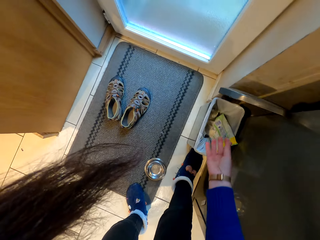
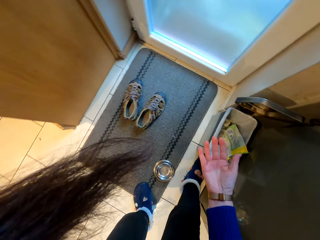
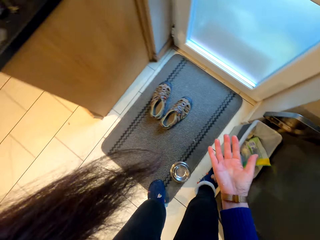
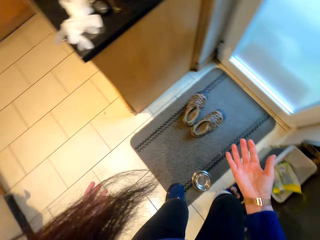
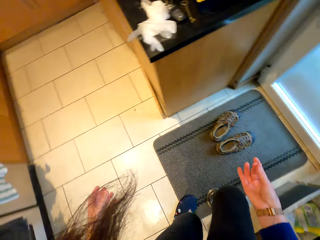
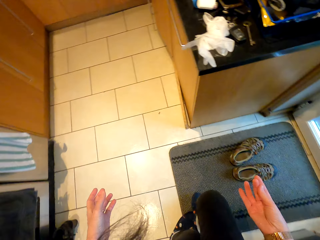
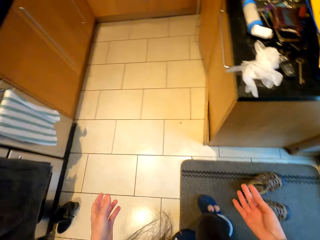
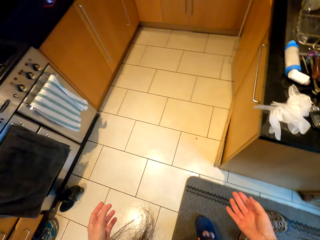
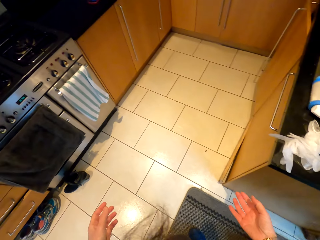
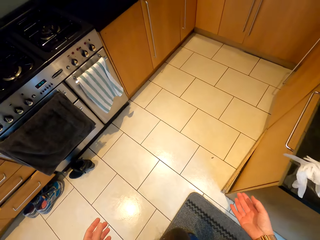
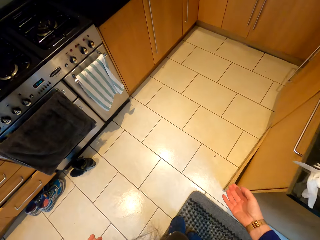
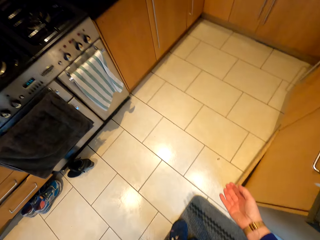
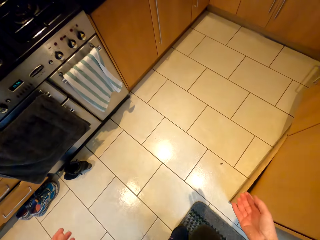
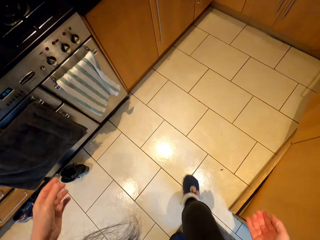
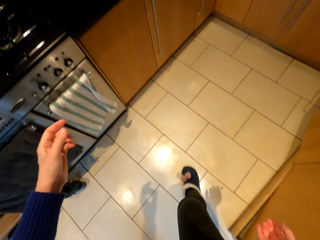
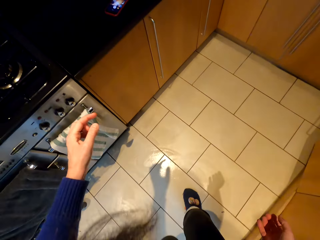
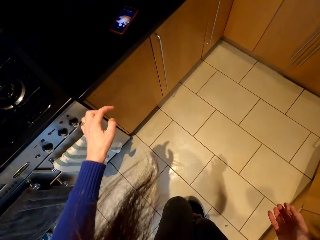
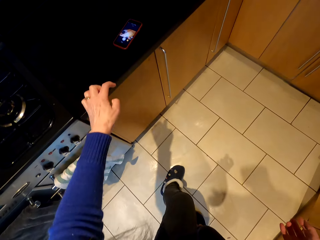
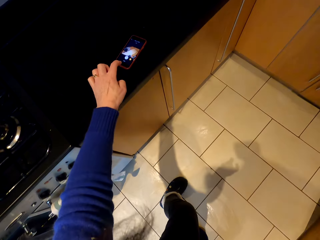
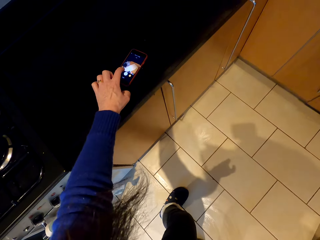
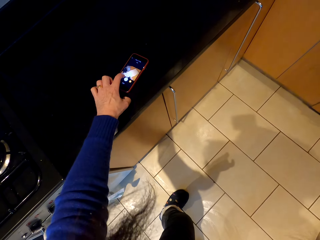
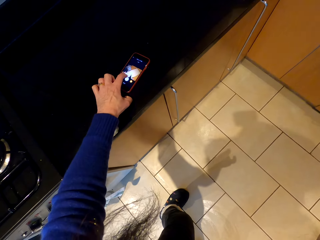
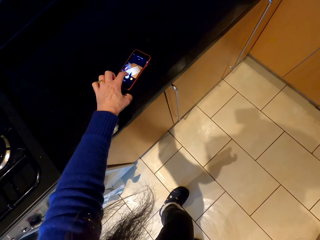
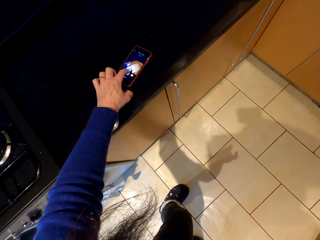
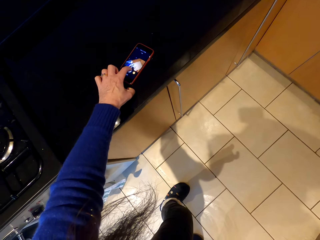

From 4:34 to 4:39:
The camera wearer puts the wipe in the dustbin. They lift the right hand and walk around. They operate a phone.
